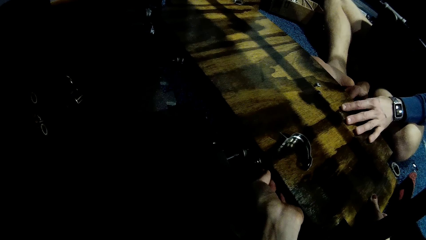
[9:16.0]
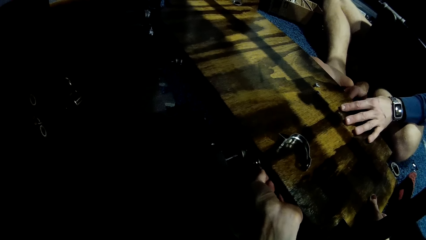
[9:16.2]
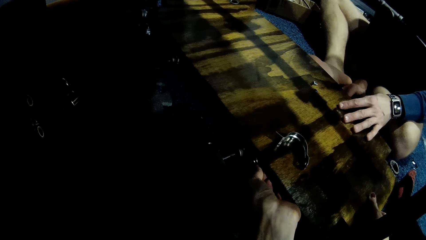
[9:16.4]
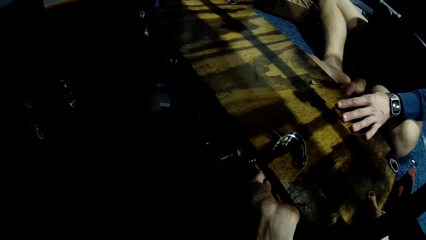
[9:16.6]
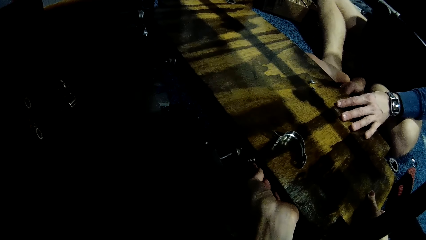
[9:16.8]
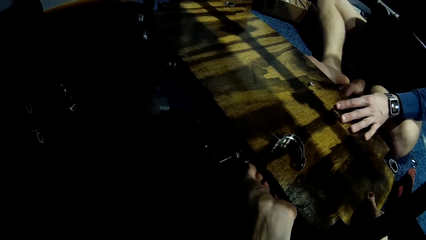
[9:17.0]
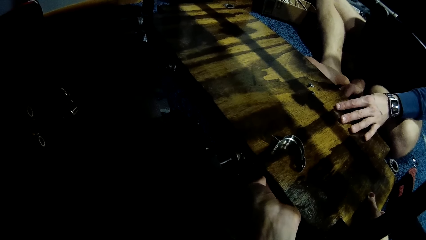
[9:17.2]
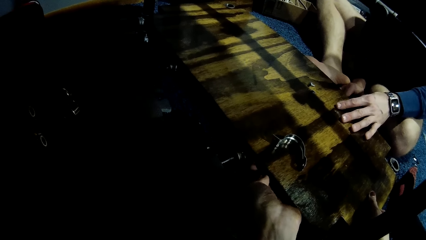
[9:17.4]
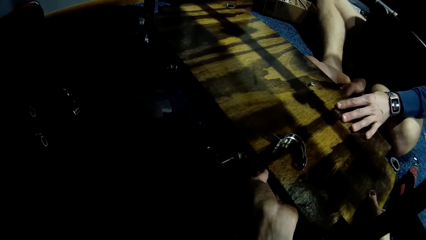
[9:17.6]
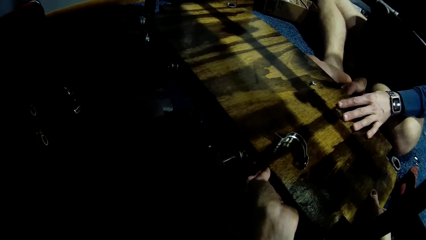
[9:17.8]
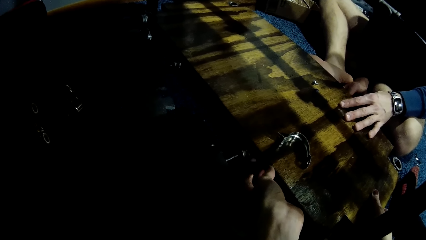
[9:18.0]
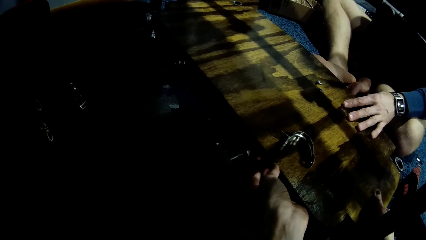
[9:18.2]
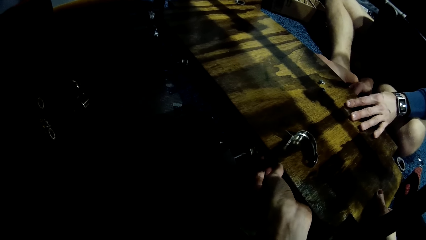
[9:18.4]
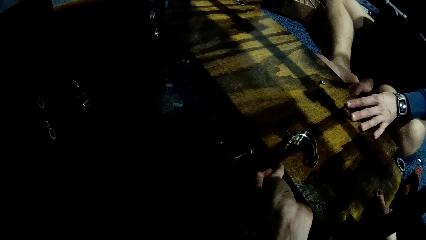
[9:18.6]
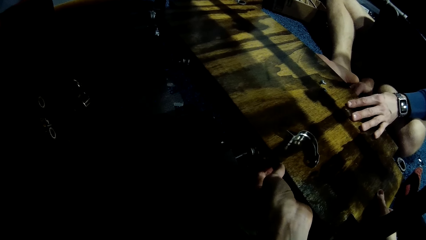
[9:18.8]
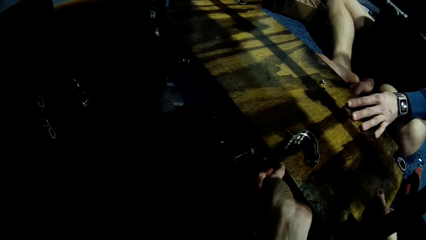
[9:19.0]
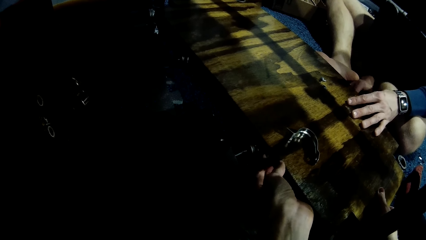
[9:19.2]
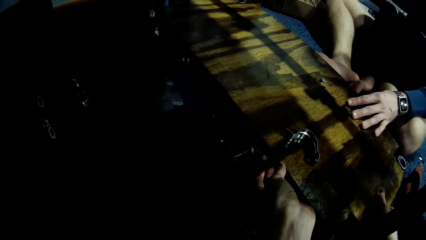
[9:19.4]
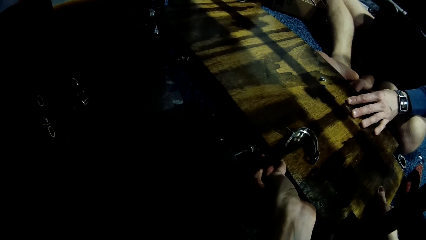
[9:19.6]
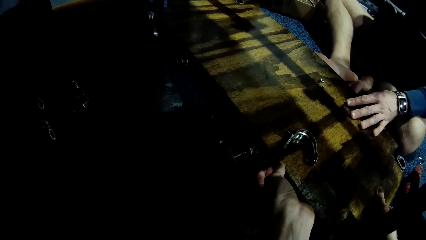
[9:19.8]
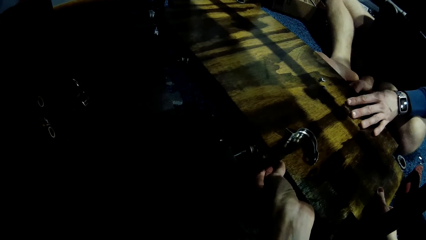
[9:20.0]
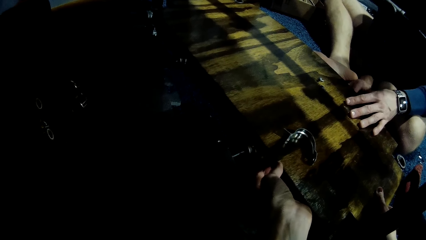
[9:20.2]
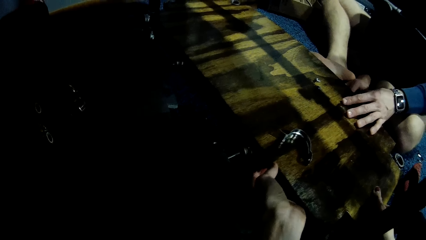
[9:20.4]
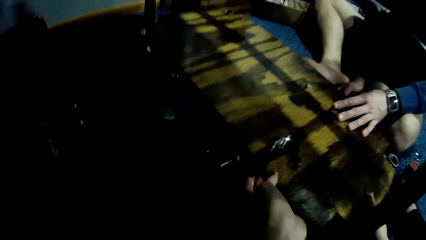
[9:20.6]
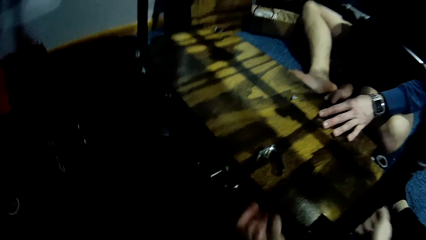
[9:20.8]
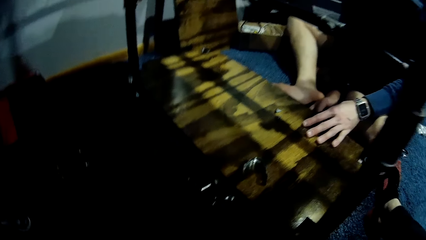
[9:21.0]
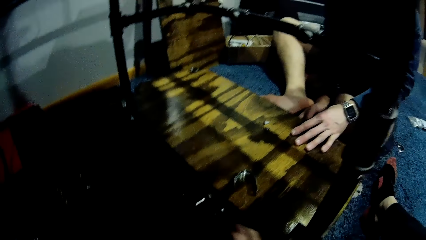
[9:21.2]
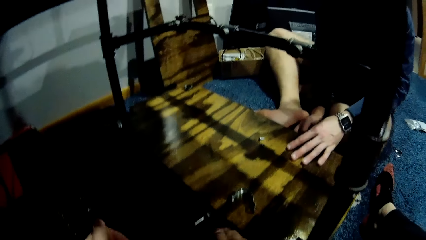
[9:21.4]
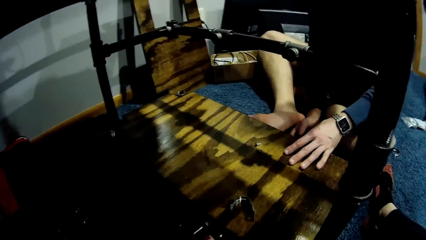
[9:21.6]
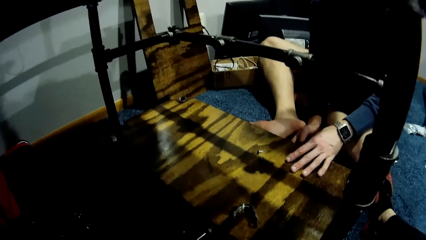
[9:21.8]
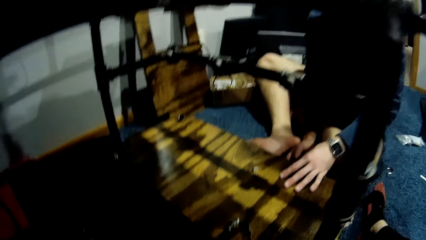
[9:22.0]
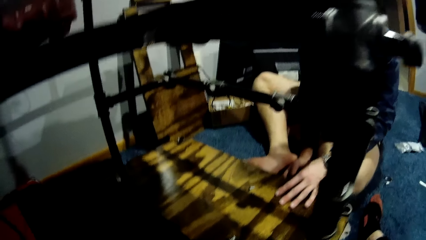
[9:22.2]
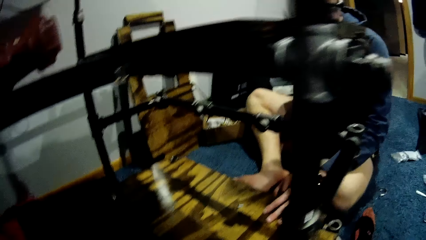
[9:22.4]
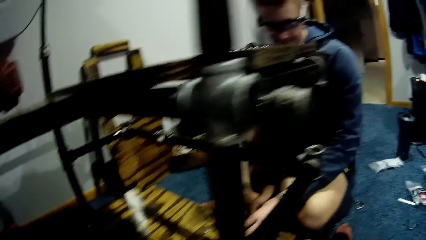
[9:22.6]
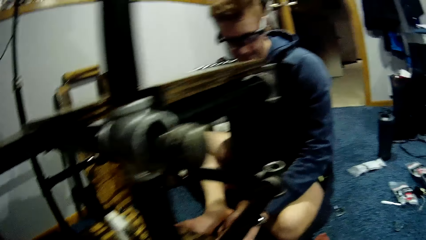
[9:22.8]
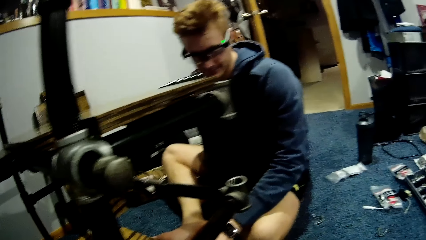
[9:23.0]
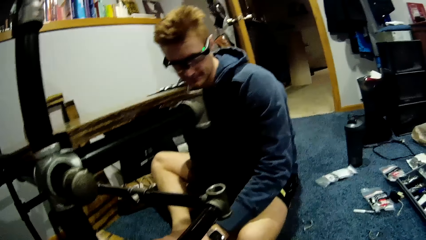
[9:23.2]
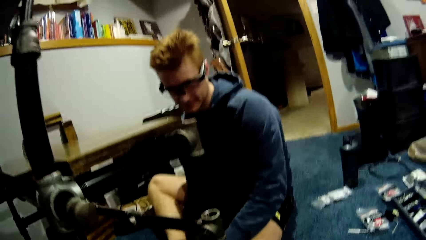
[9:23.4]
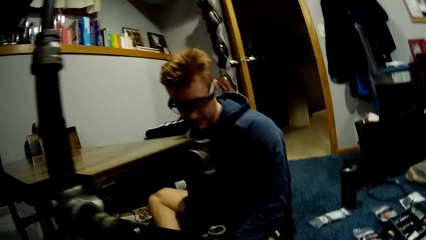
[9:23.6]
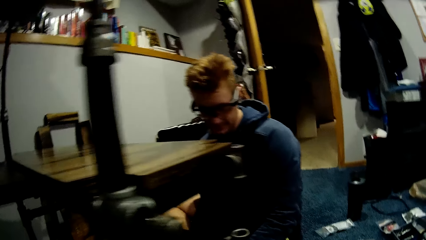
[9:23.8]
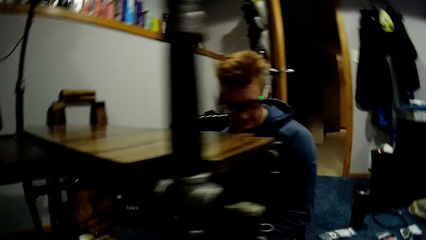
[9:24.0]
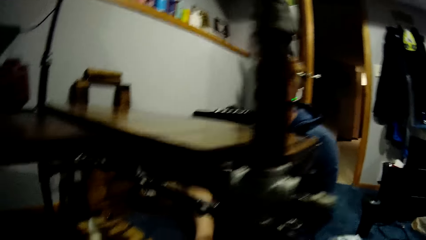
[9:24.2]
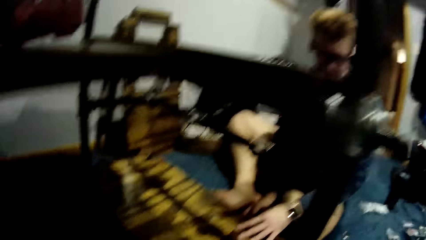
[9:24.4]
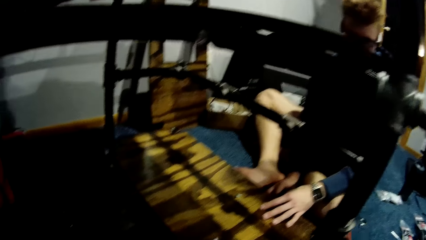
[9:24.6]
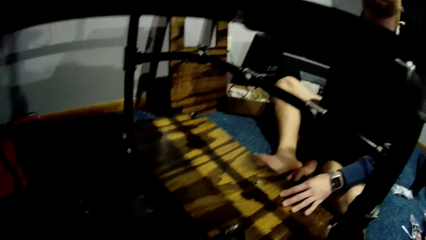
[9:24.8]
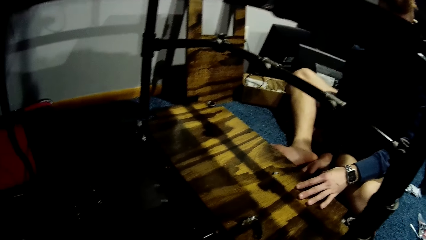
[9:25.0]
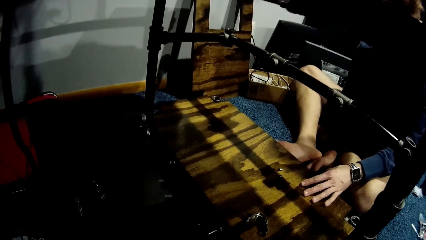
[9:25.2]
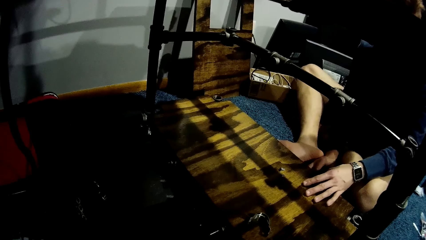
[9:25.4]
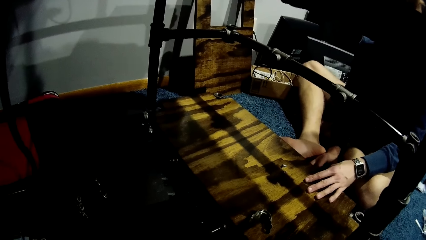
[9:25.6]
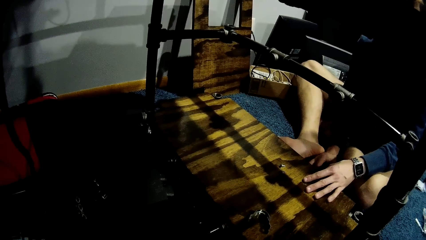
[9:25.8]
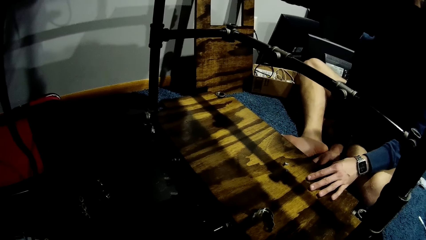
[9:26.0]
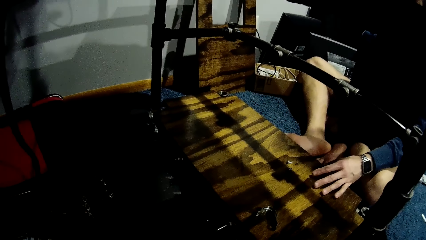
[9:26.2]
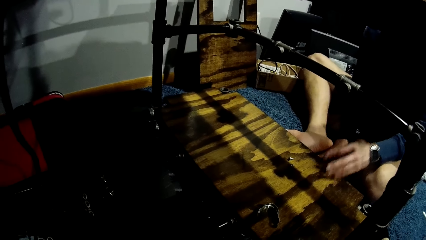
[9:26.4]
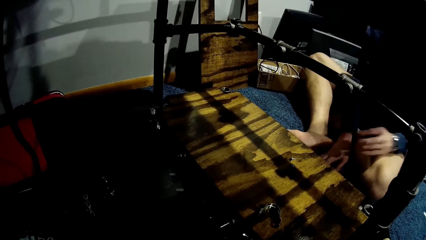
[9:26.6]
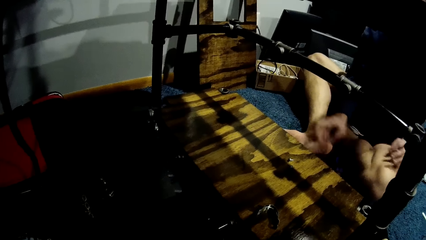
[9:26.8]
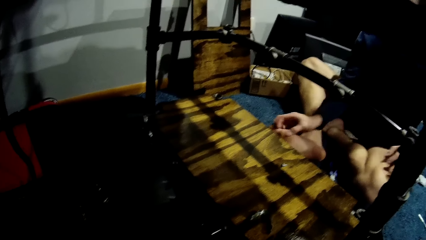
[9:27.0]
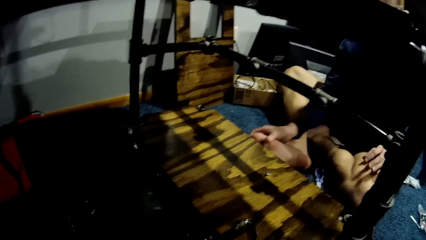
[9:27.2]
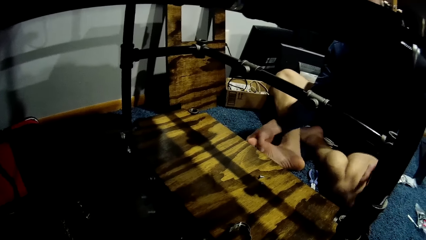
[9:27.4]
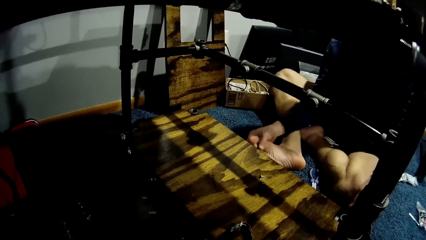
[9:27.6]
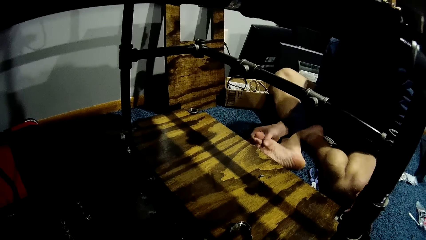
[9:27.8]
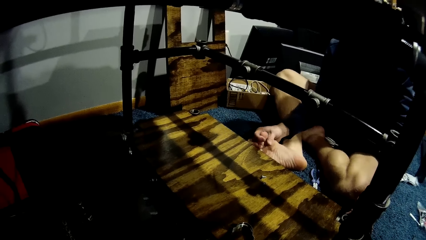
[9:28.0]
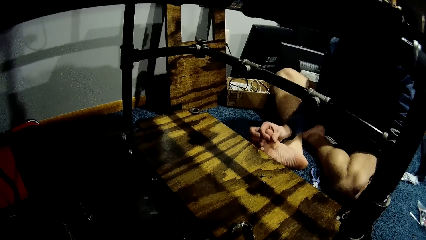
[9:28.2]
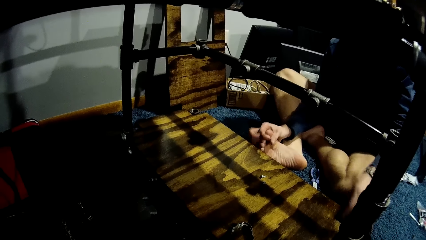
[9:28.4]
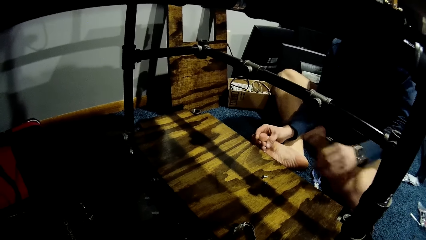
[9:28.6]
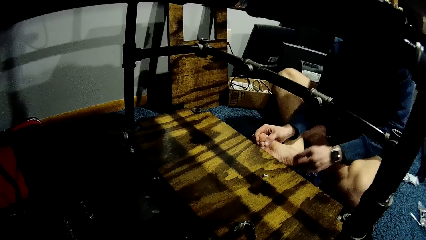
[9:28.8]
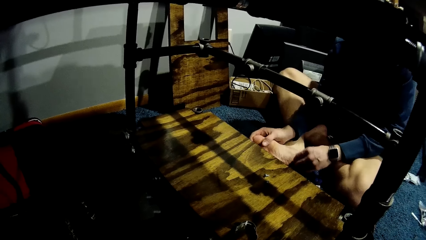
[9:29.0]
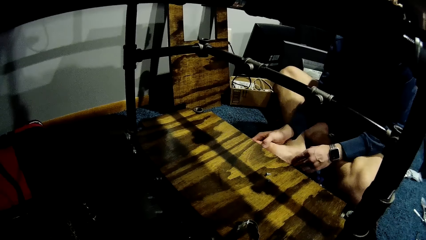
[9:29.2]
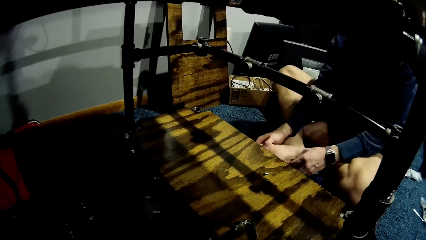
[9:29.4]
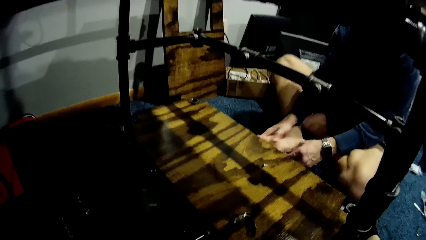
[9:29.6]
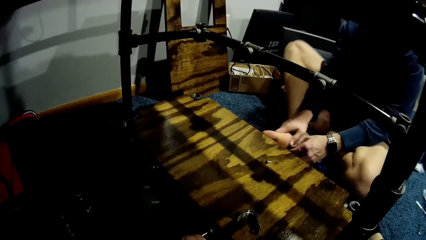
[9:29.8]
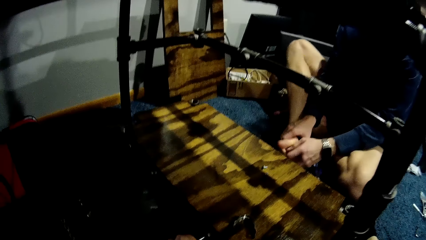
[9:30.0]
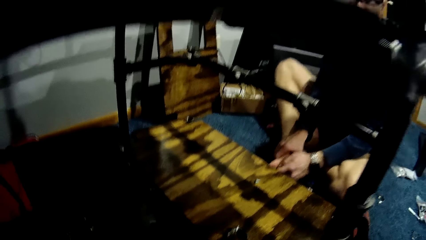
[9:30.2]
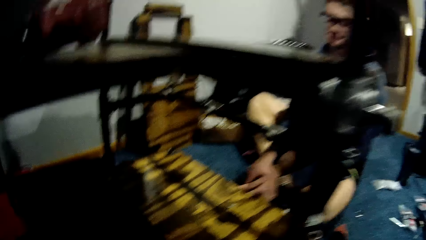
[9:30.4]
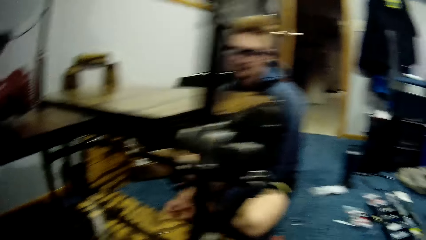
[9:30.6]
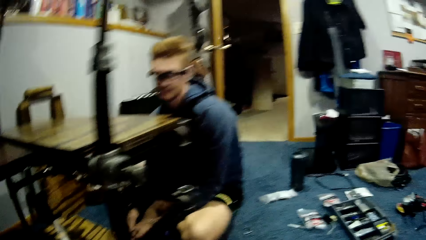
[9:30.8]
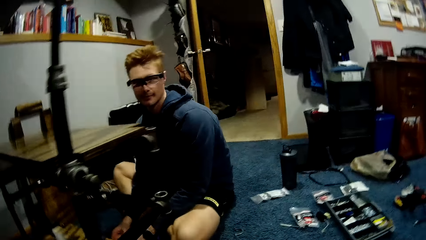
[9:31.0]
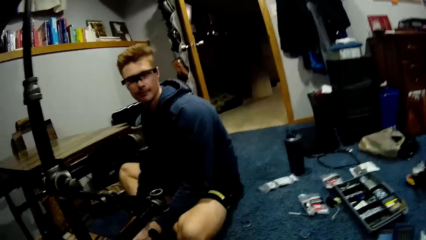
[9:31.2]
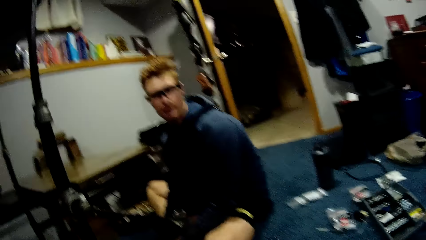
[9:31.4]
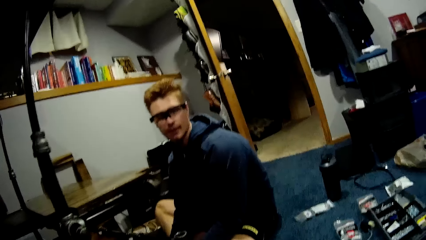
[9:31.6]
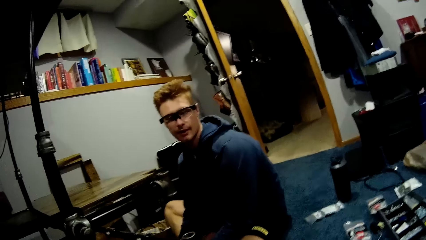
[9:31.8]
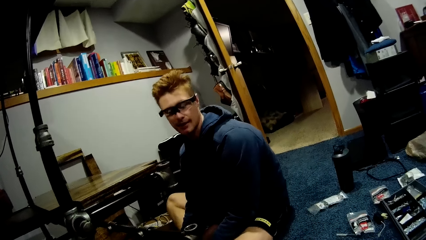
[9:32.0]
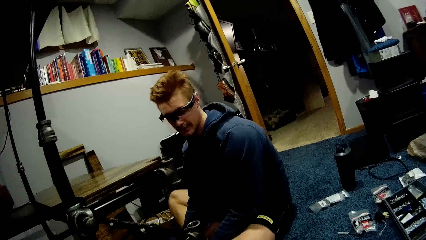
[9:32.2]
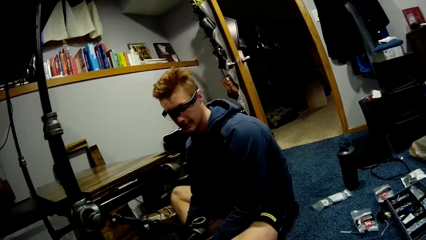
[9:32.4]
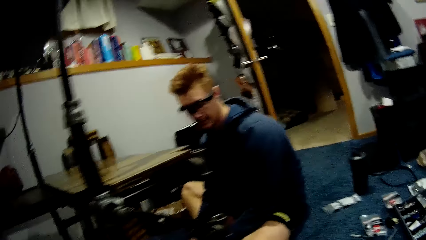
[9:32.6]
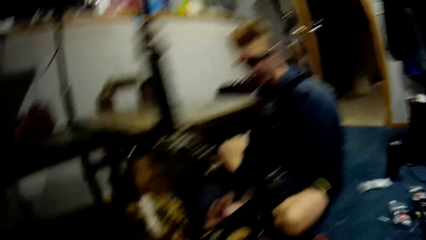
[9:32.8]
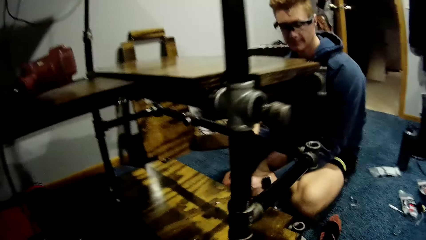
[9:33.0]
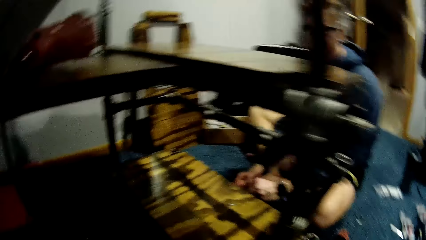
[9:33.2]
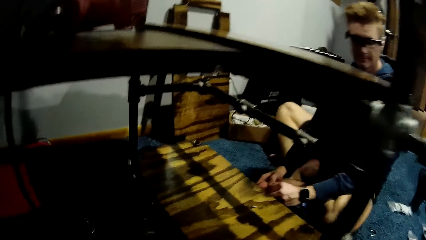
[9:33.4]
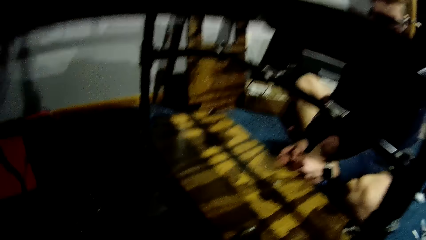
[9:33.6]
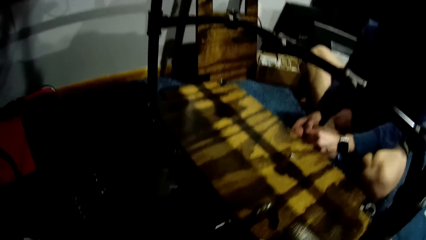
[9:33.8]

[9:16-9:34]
The camera wearer loosens a nail from the wood on the car lift with her left hand. She interacts with a man. The man places his right hand on his left foot. The camera wearer interacts with the man.
